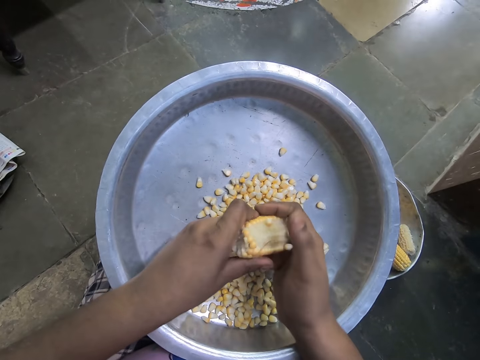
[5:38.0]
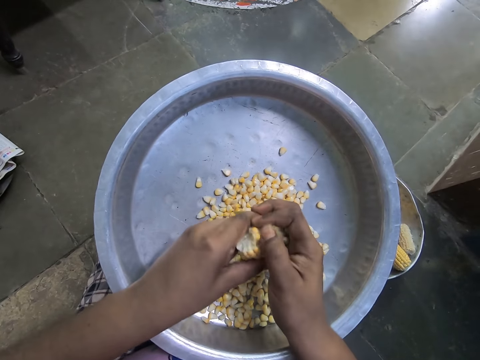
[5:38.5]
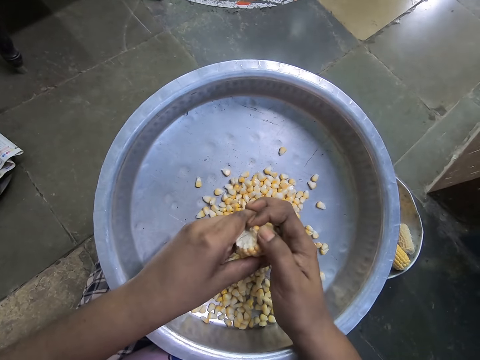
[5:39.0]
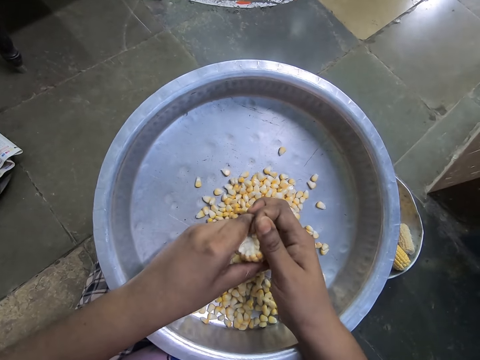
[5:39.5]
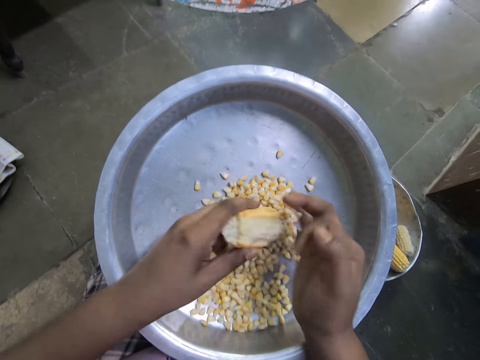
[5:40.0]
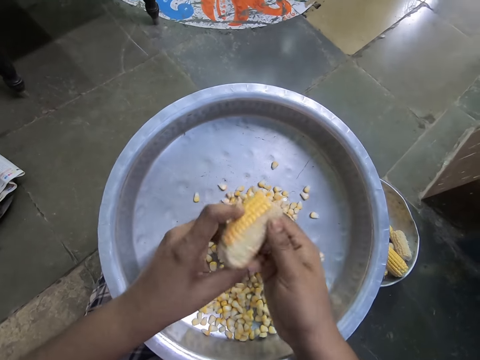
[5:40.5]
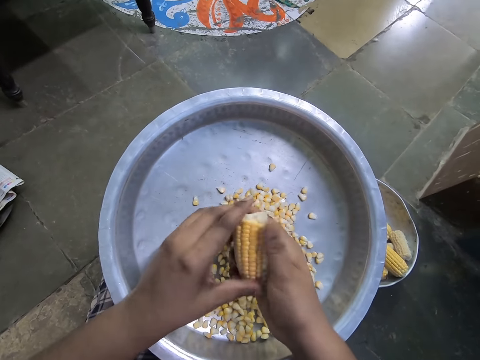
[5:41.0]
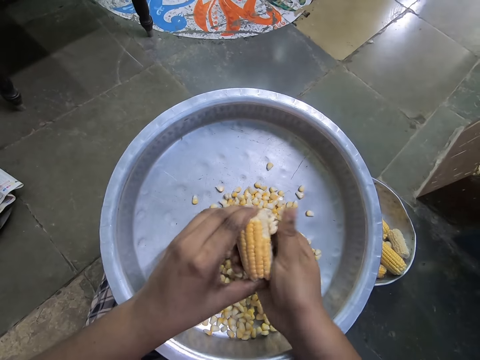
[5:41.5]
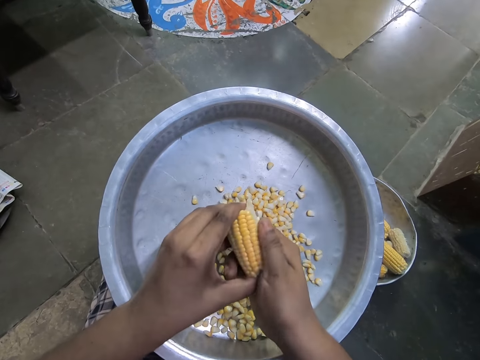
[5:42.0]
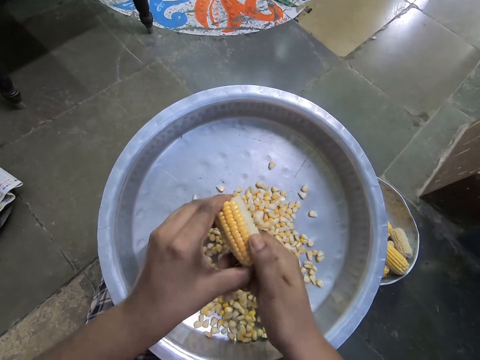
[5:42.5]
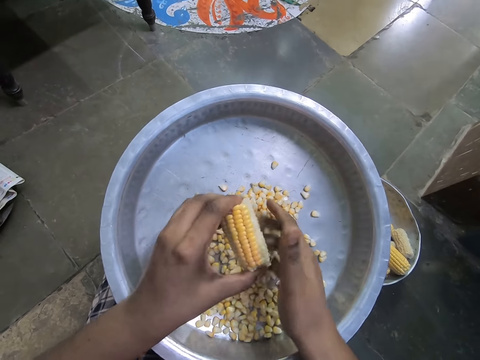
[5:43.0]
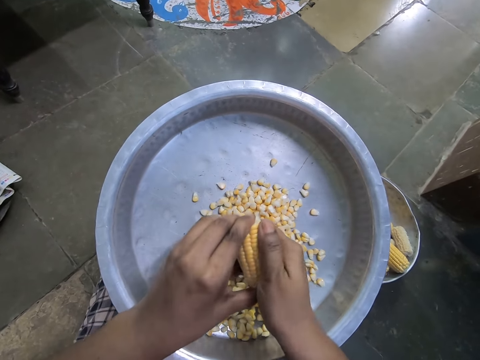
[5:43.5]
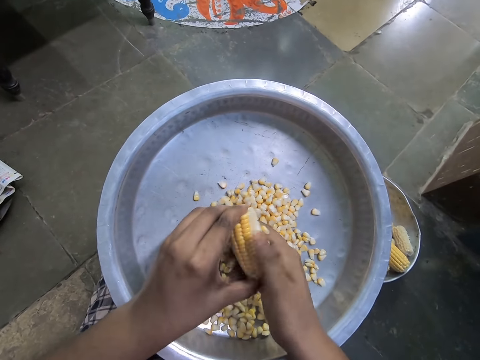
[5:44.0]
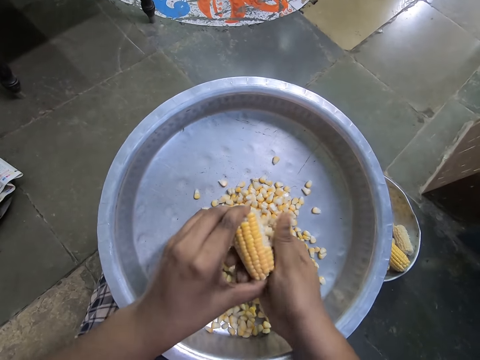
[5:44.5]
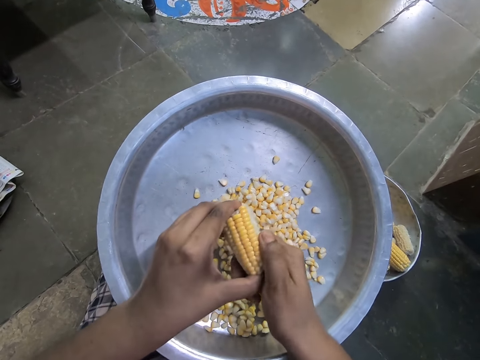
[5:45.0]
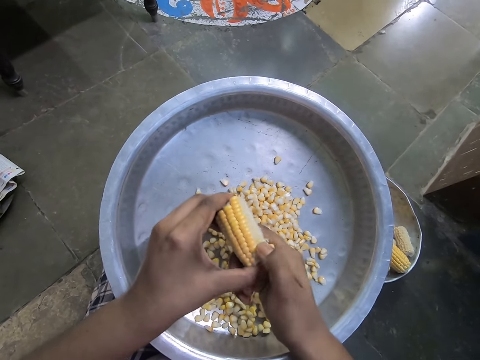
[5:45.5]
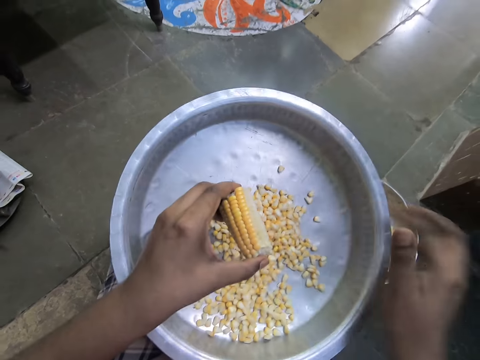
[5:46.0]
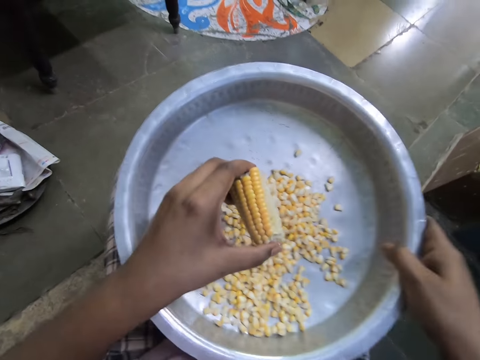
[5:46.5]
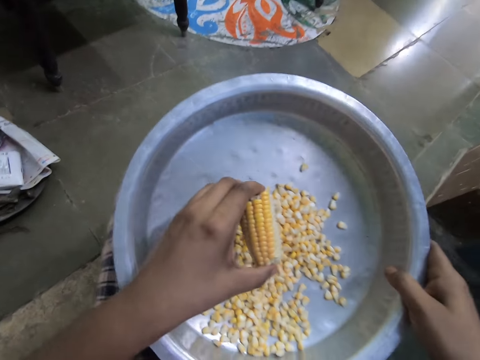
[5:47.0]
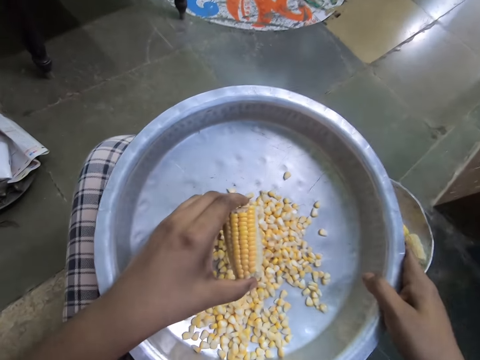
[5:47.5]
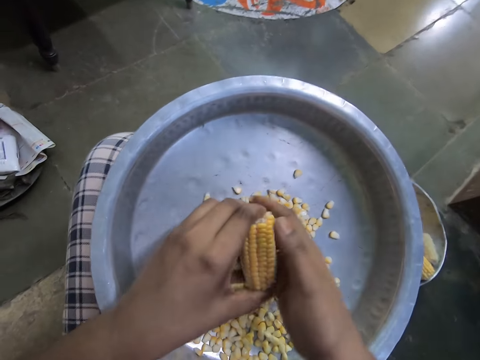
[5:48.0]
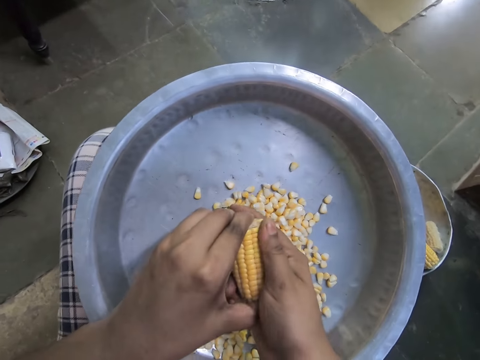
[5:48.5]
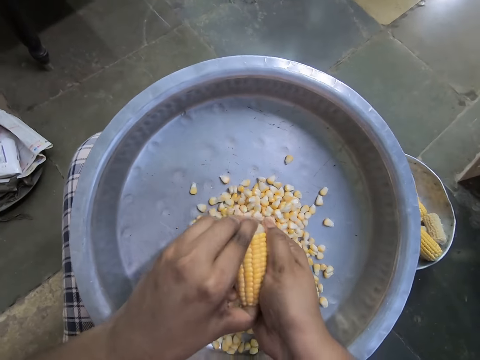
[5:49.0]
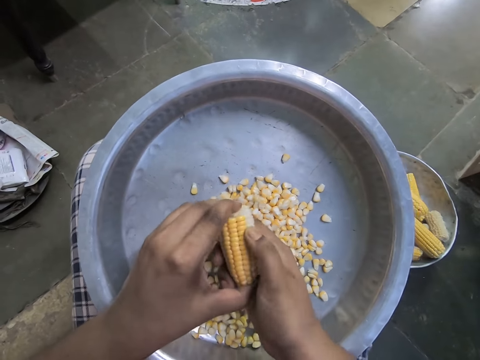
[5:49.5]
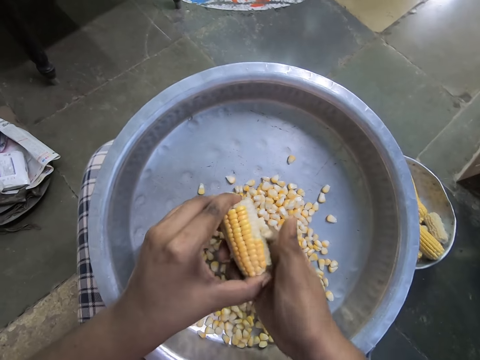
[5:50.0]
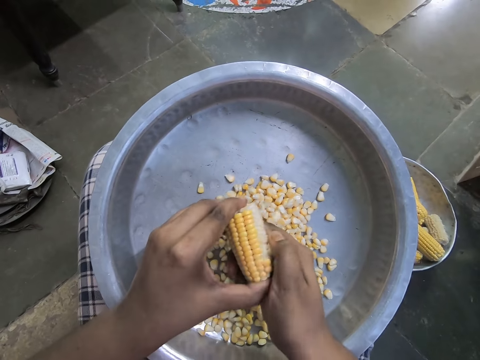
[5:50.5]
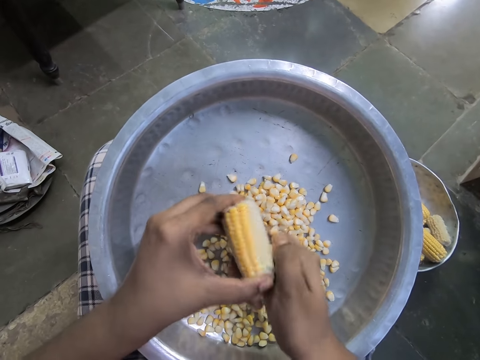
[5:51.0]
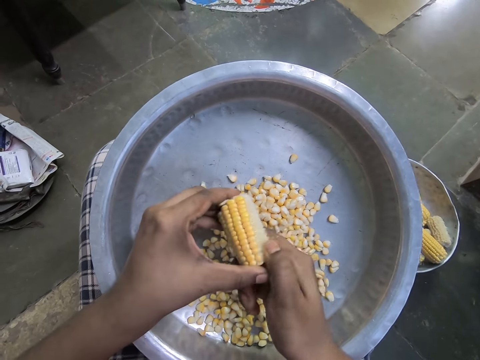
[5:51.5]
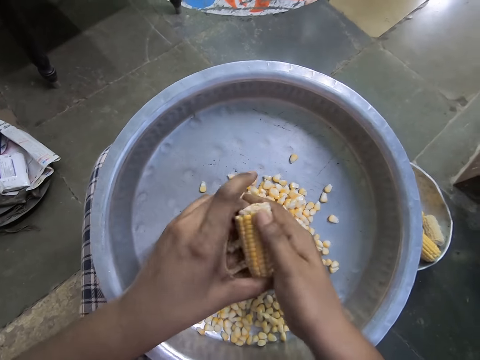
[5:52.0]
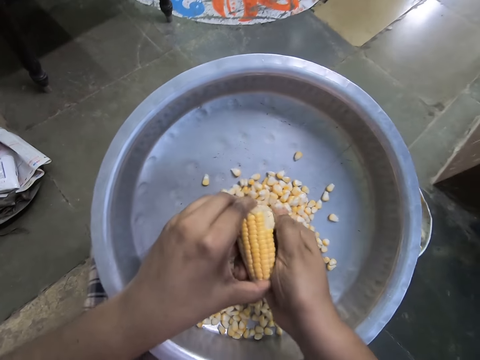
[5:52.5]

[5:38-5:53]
The camera wearer turns a maize cob. She adjusts the tray on her lap with her right hand. She raises a pot. She peels corn kernels into the tray with her right hand, with her fingers.

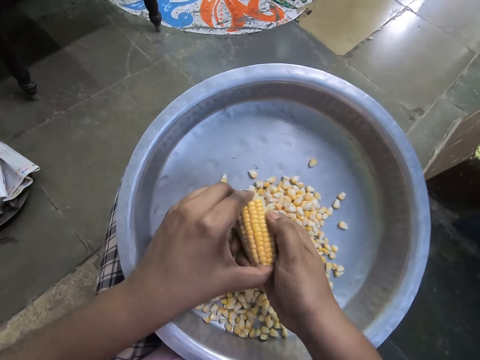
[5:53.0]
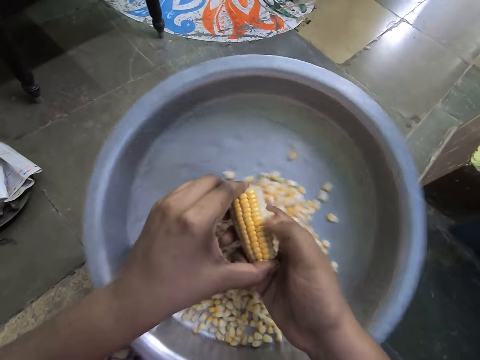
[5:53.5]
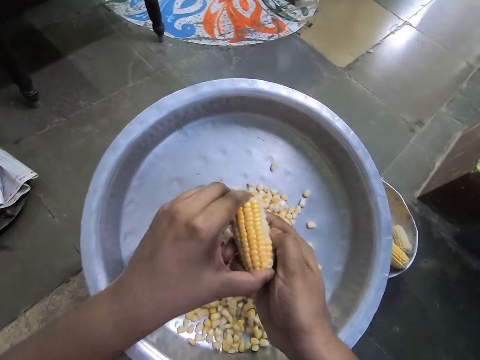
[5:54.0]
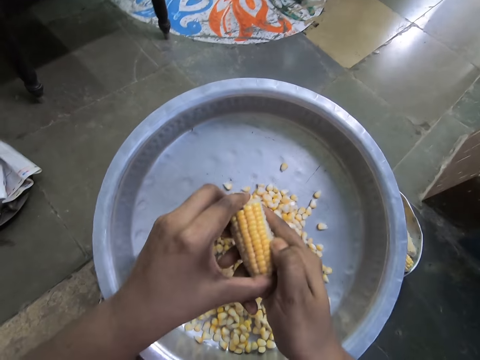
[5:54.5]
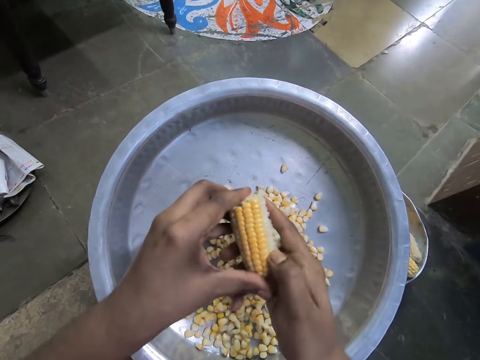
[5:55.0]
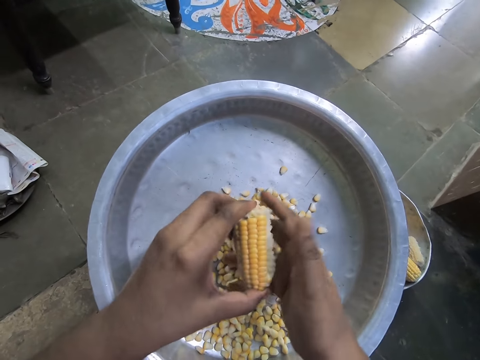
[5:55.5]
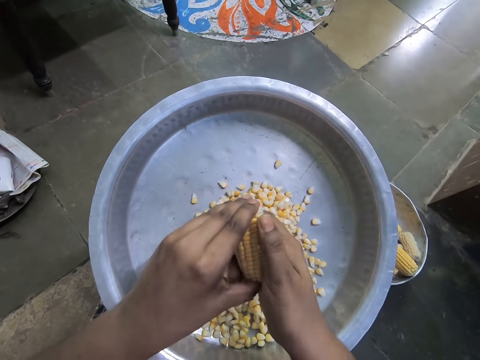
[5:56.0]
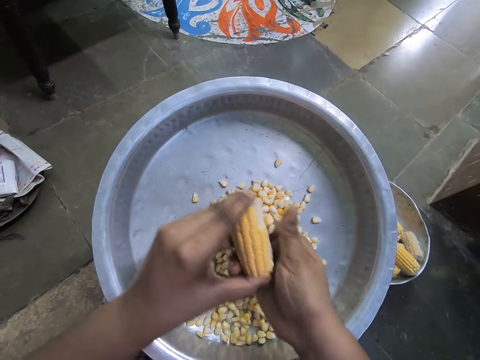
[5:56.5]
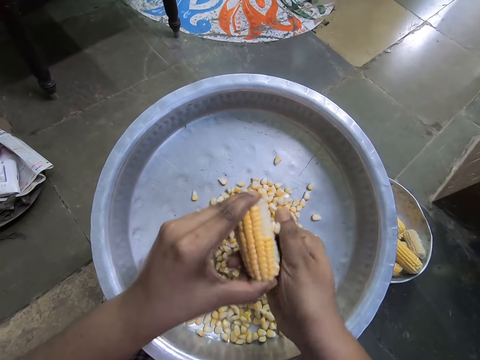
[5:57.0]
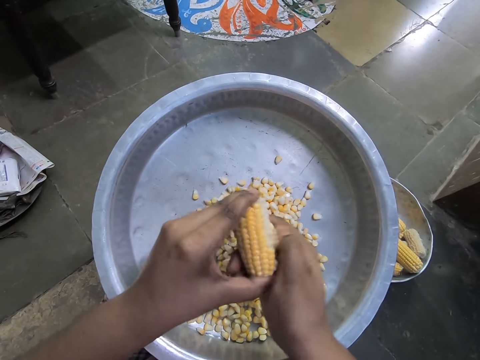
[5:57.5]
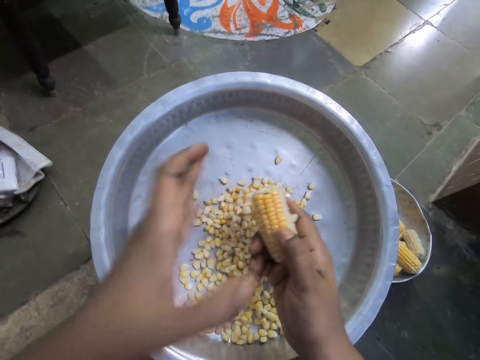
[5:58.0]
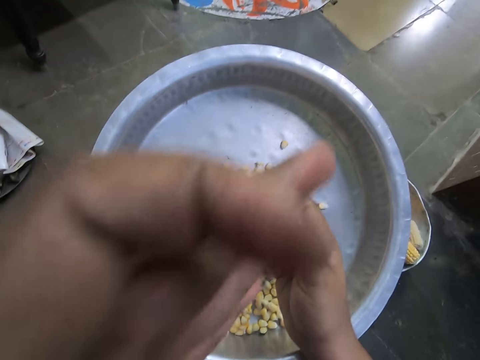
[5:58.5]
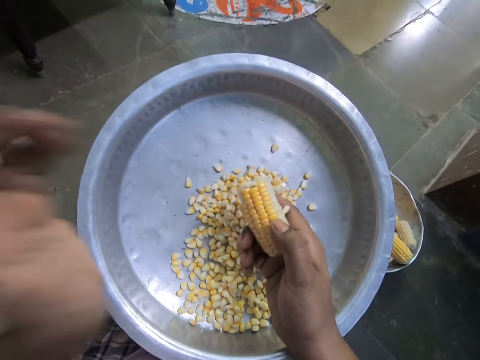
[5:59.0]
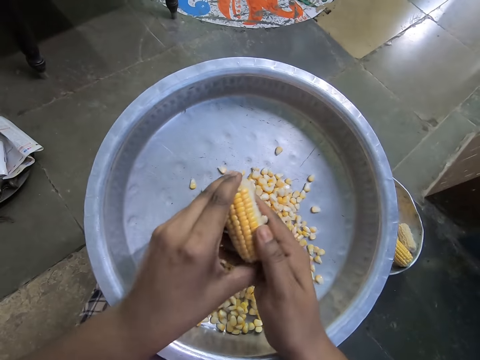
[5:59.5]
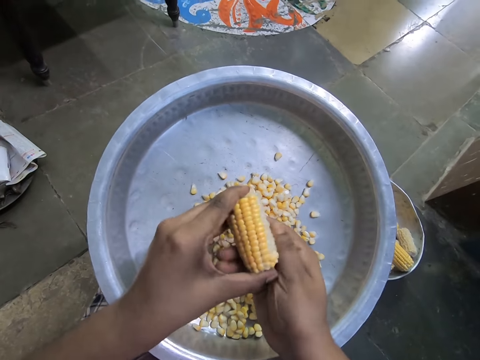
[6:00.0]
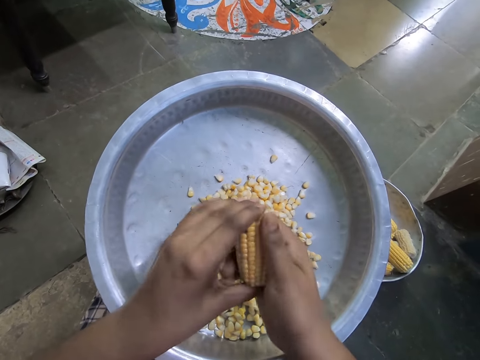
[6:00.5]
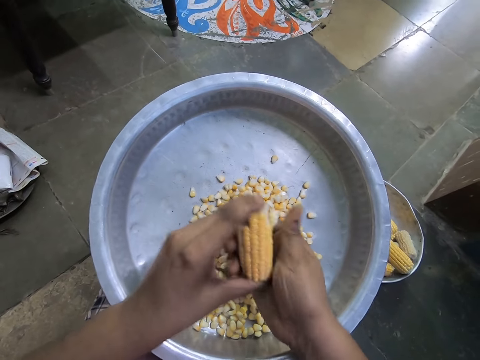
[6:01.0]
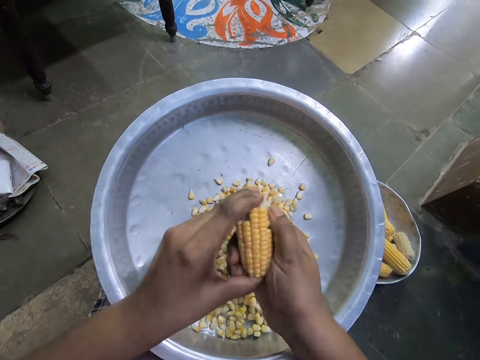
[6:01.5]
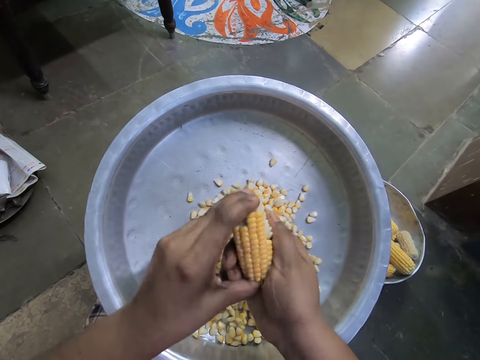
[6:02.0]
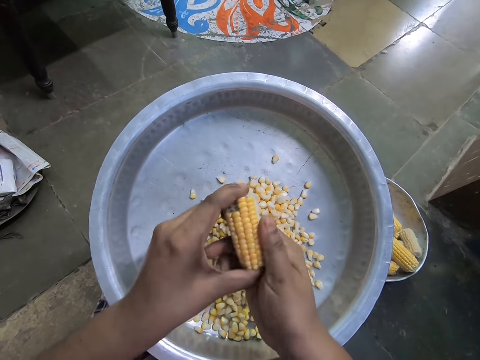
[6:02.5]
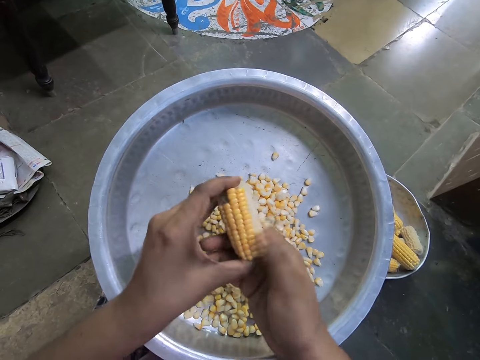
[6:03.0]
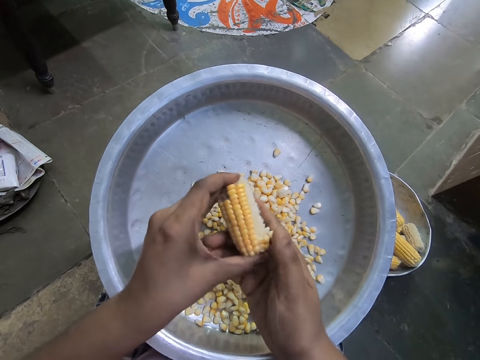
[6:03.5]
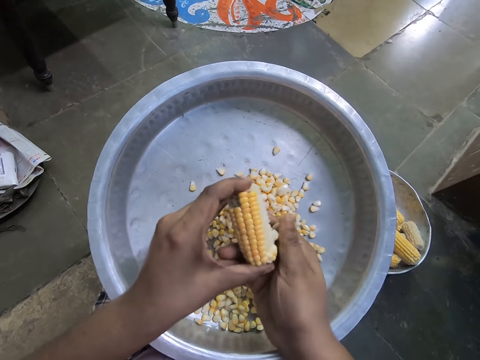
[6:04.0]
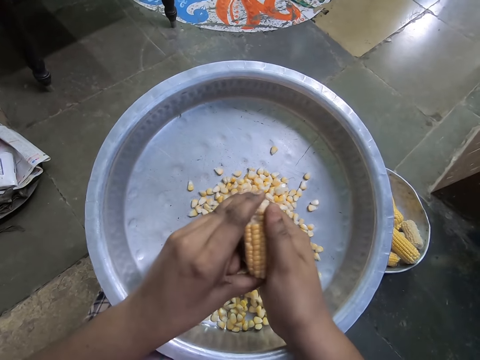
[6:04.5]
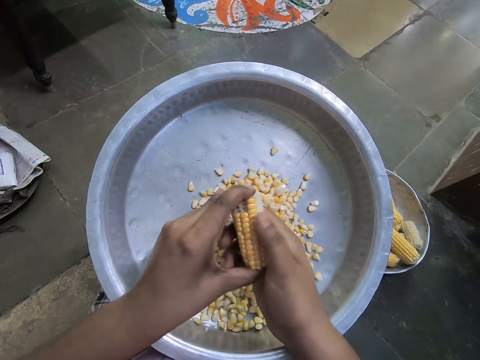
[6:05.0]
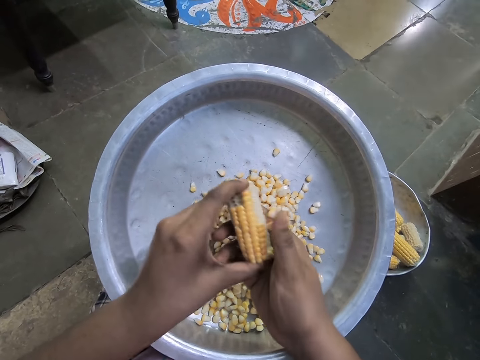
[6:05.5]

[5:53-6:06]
The camera wearer raises her left hand to her nose. She wipes her face. She holds the corn cob with her left hand. She peels corn kernels into the tray with her right hand.
